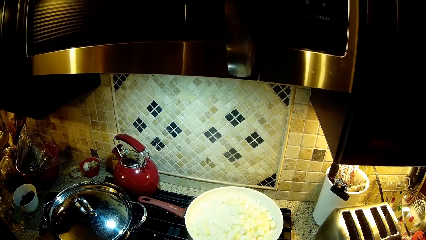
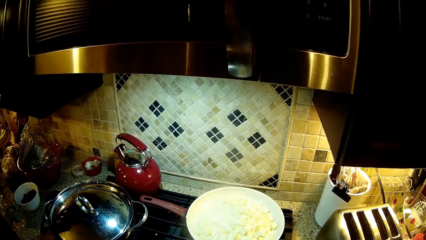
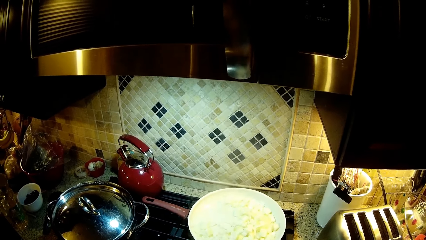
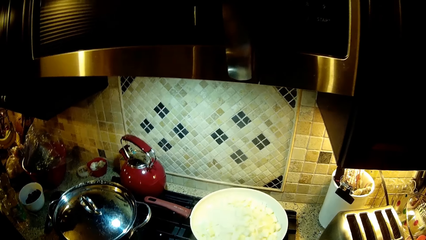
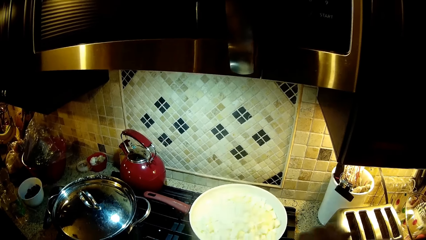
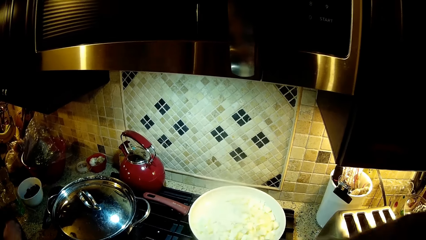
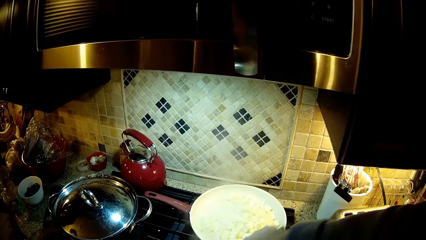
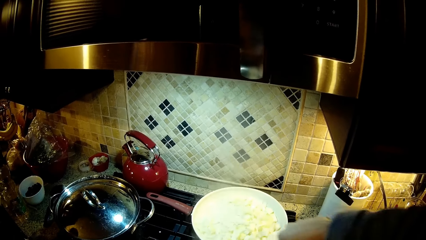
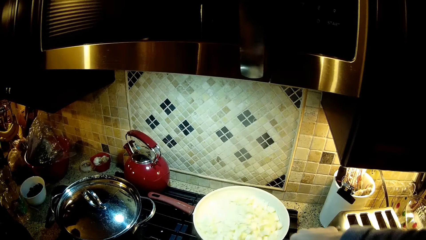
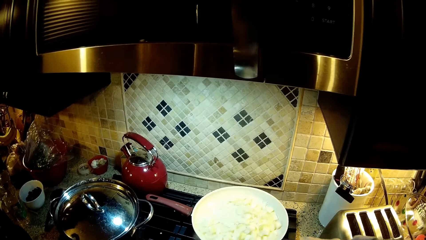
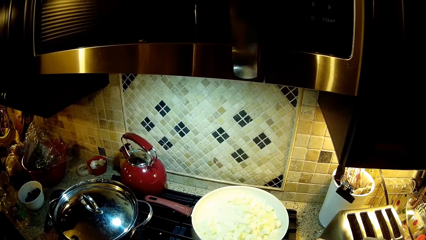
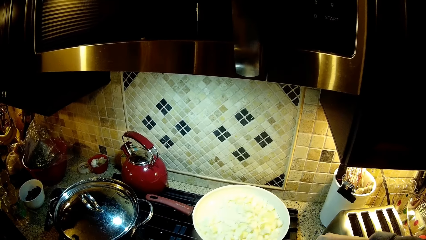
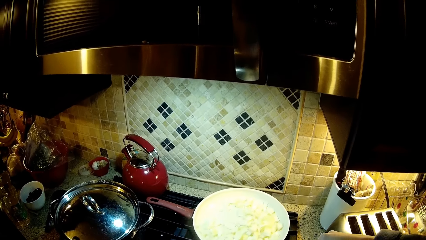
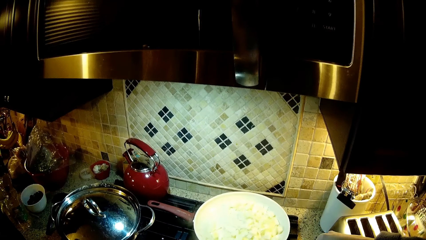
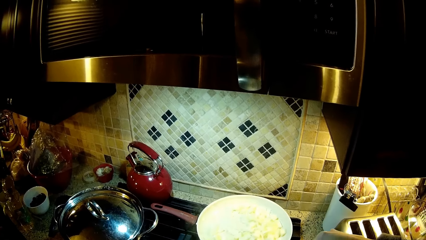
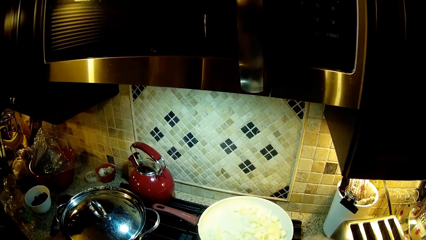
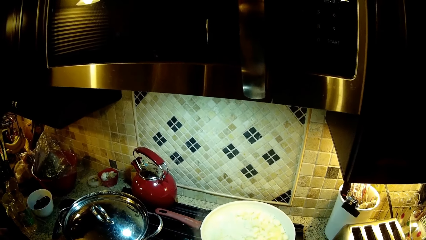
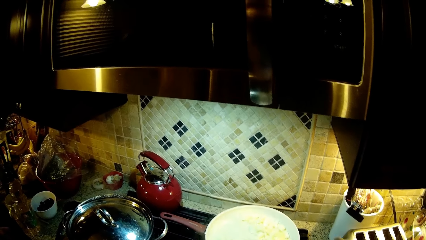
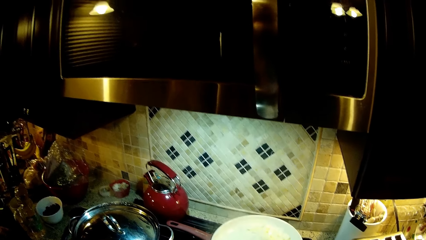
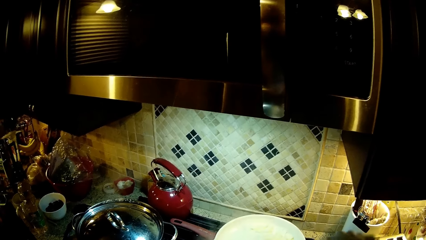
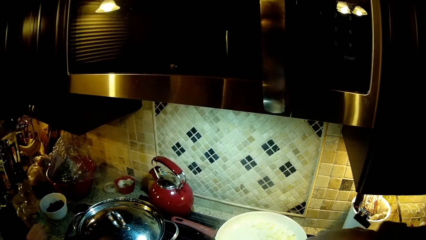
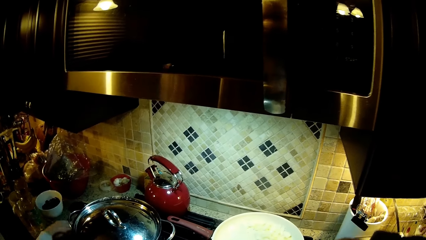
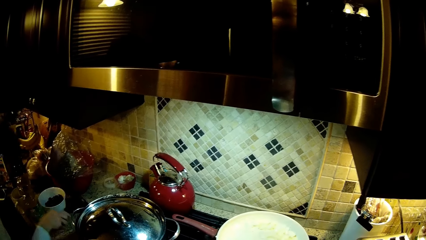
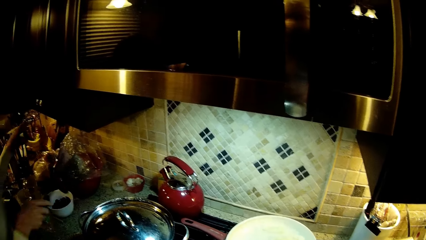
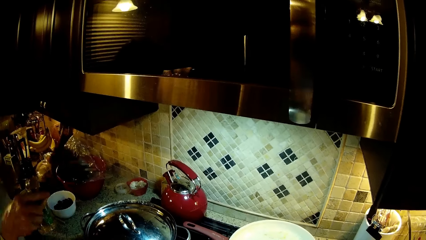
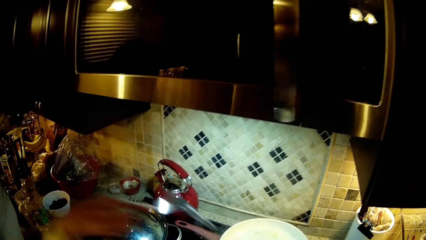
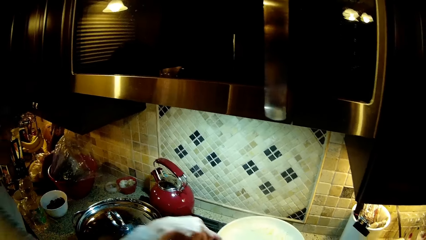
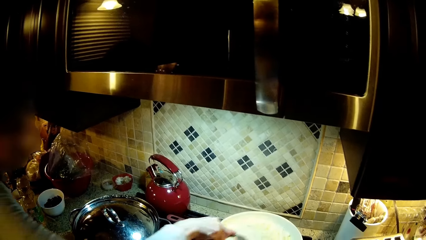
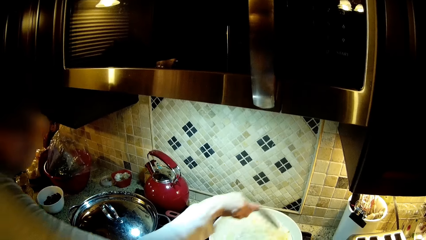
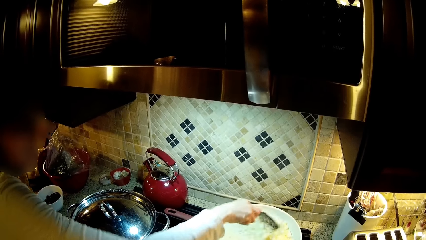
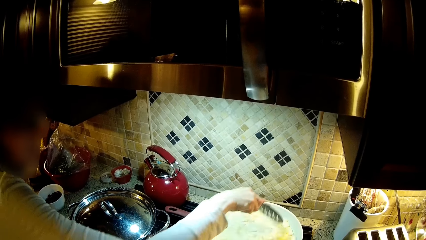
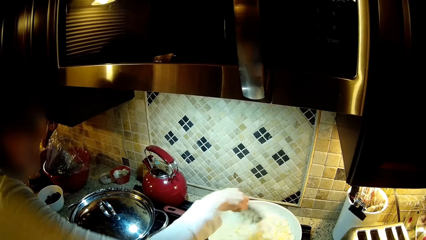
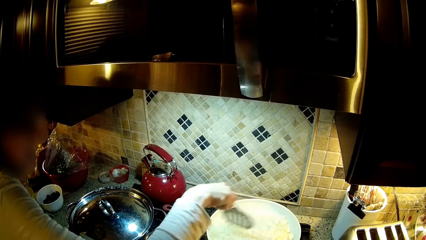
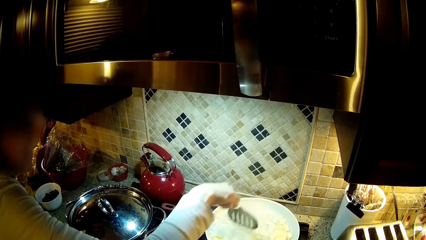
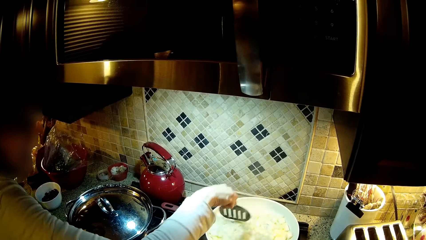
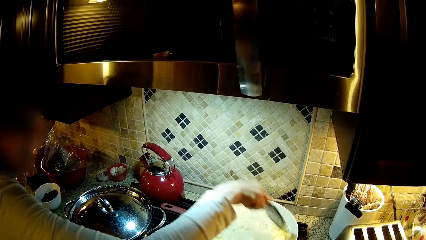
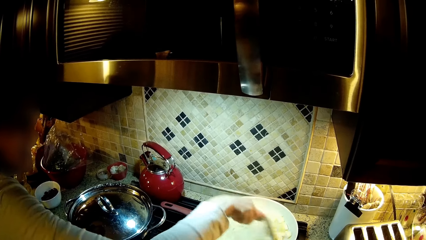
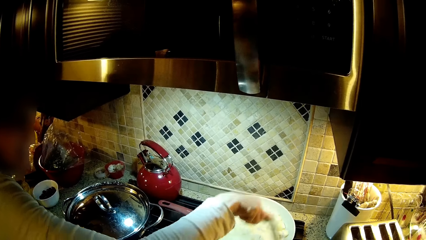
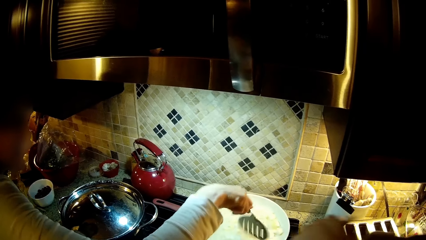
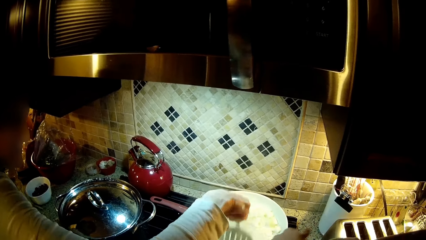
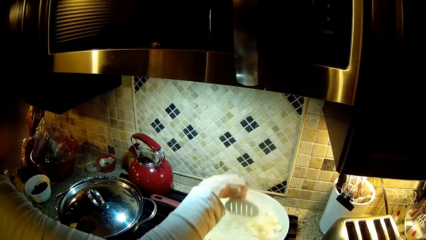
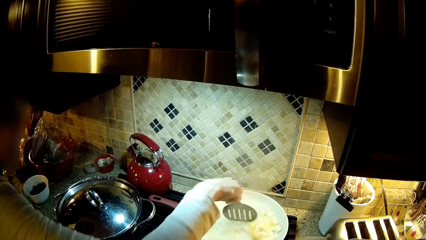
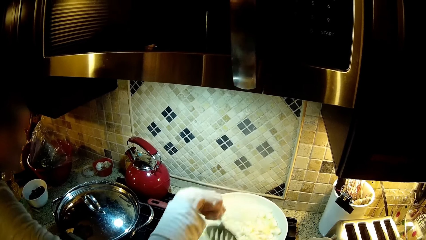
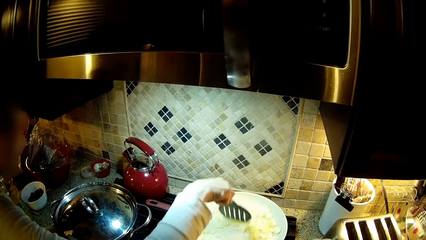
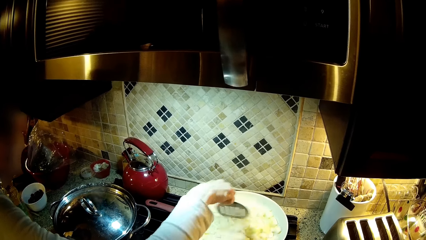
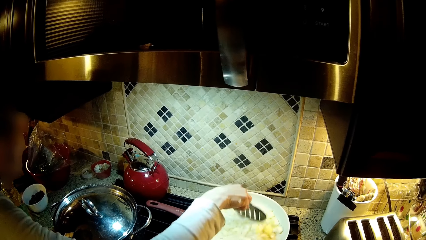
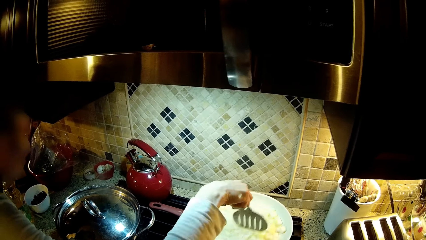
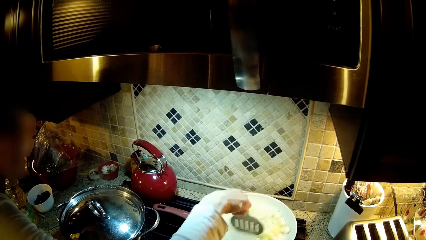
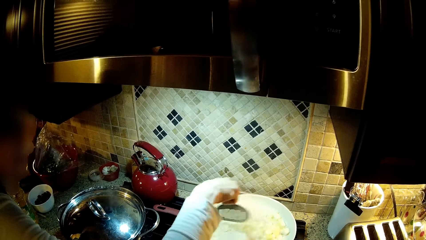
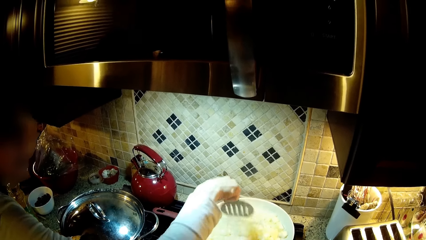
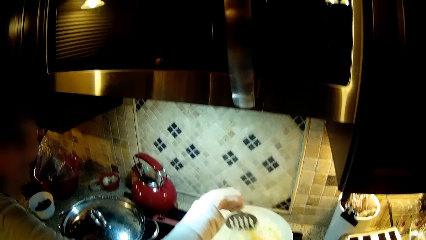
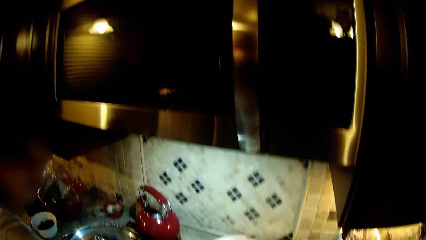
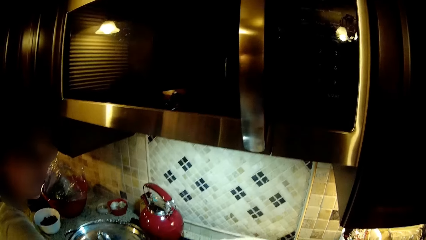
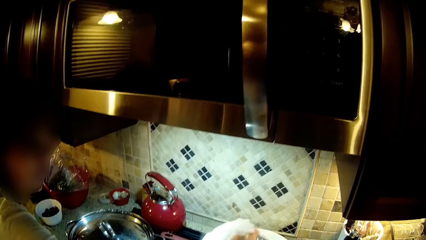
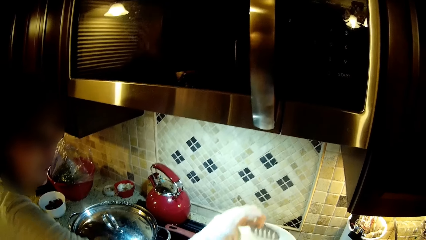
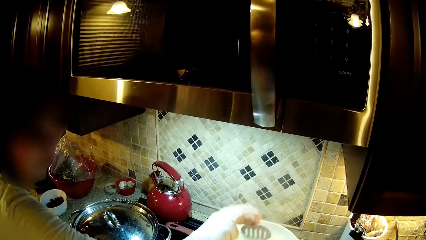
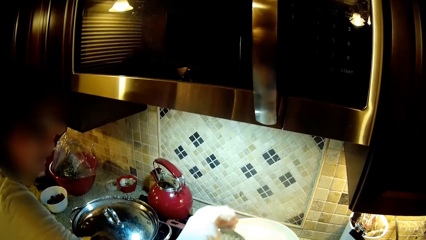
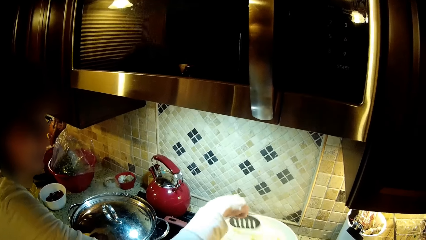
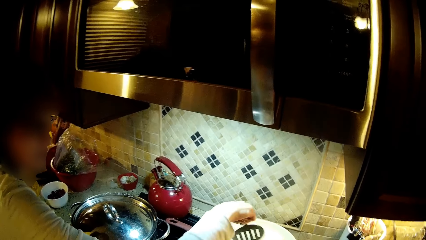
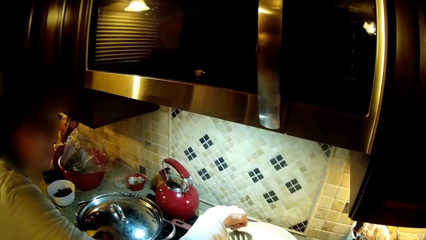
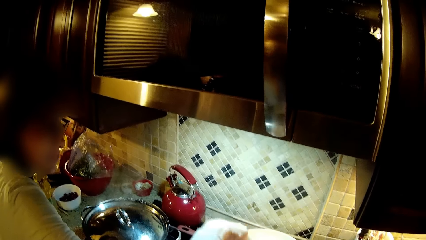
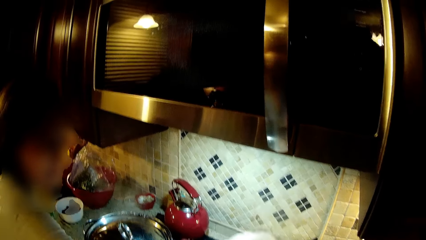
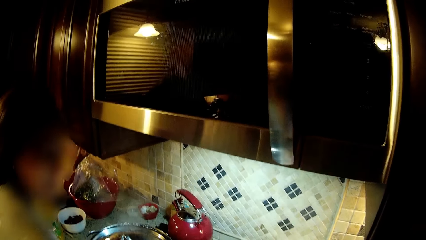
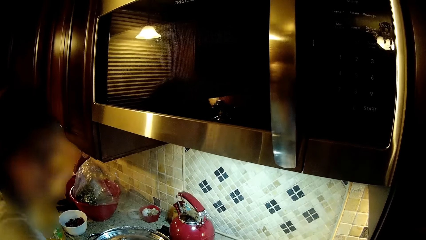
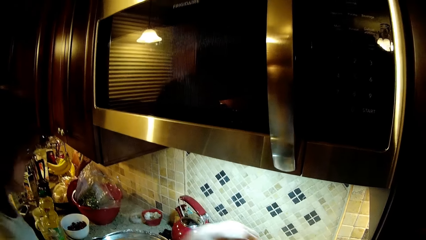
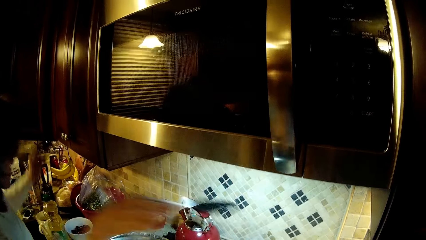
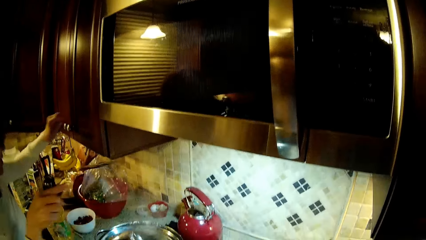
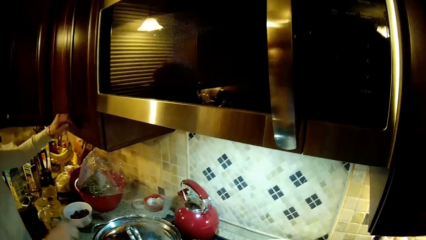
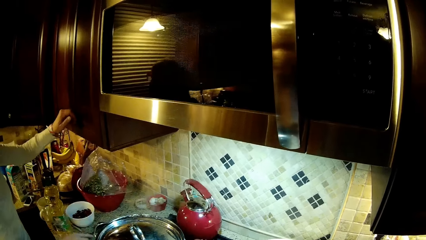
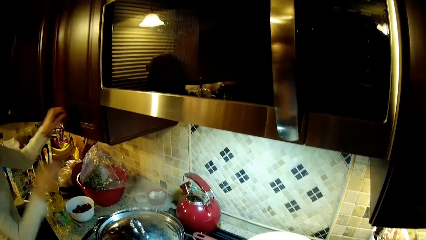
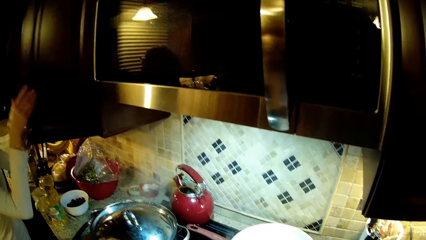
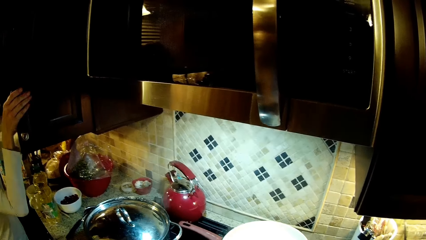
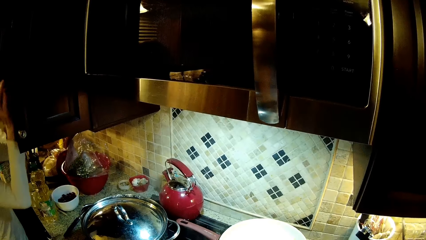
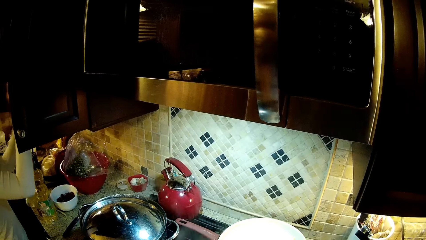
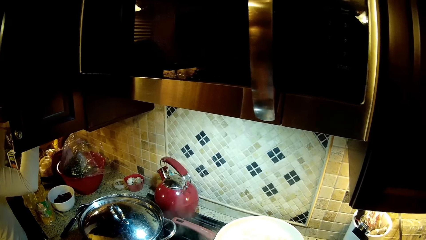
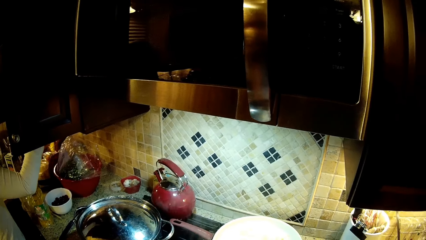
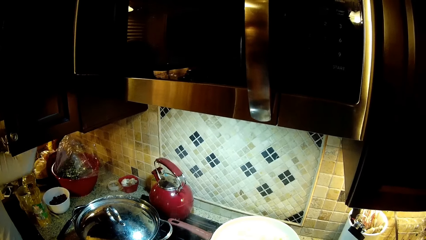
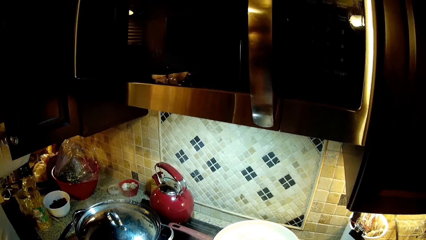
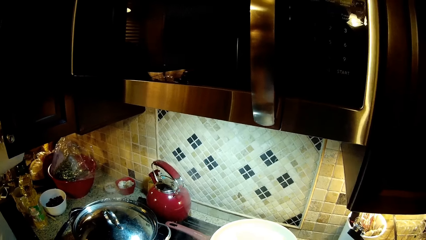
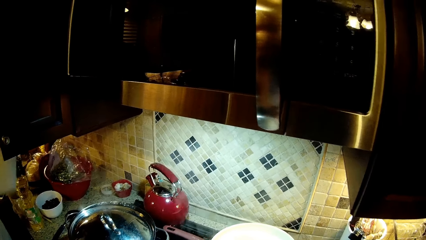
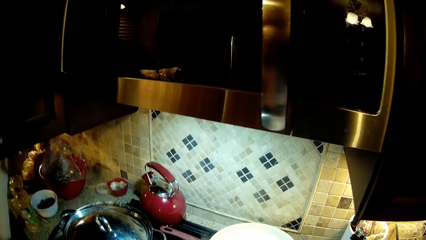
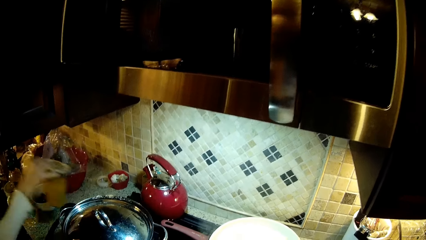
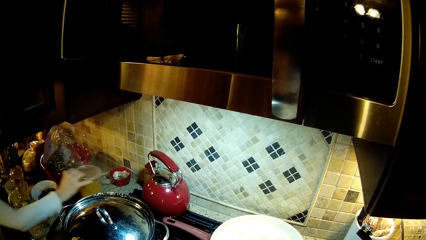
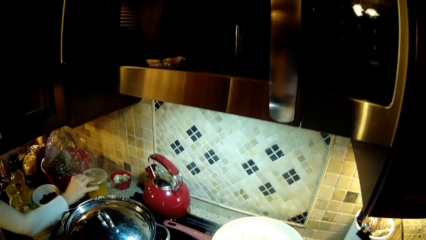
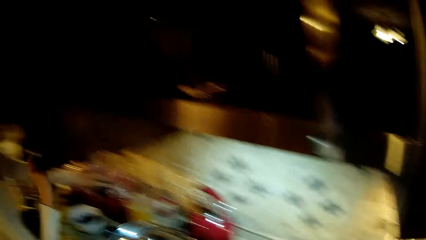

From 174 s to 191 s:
The camera wearer looks at the pot. A woman picks up the serving spoon, stirs the food, puts the serving spoon down and opens the cabinet.
